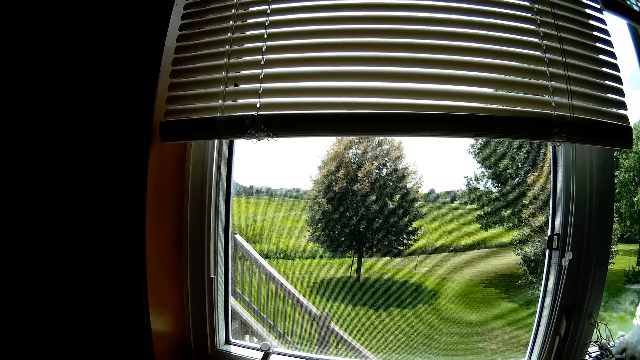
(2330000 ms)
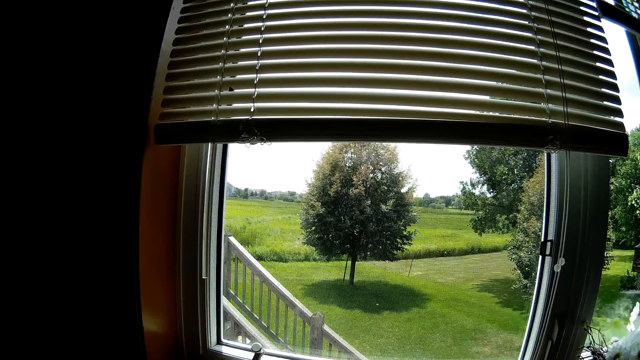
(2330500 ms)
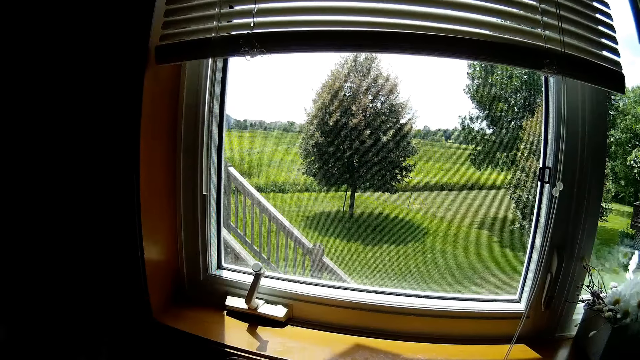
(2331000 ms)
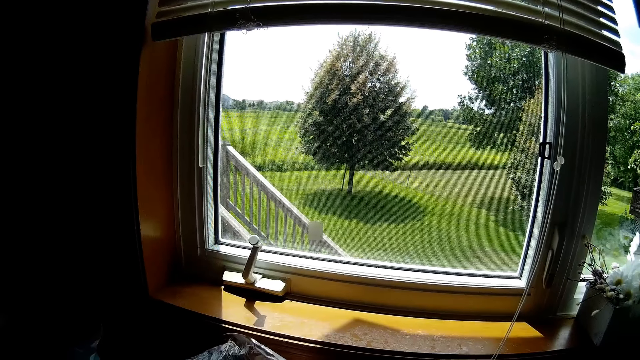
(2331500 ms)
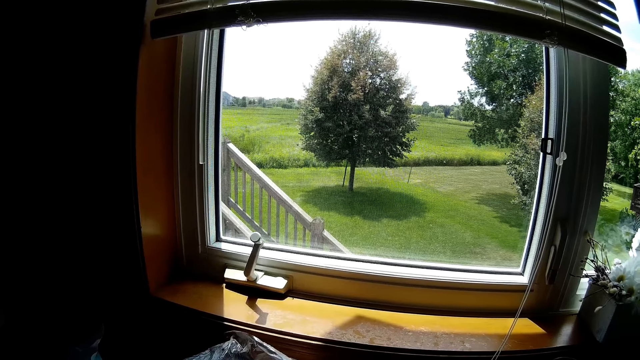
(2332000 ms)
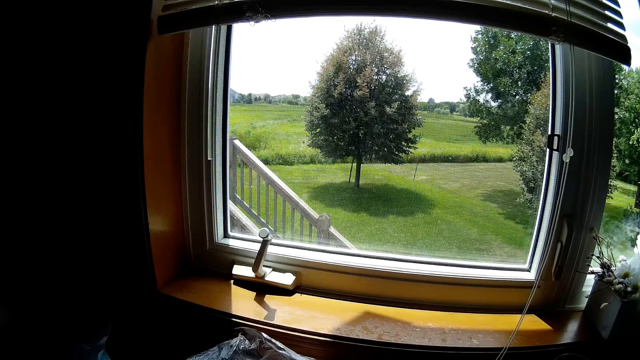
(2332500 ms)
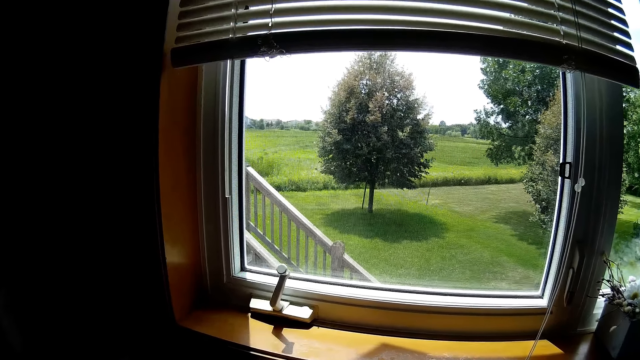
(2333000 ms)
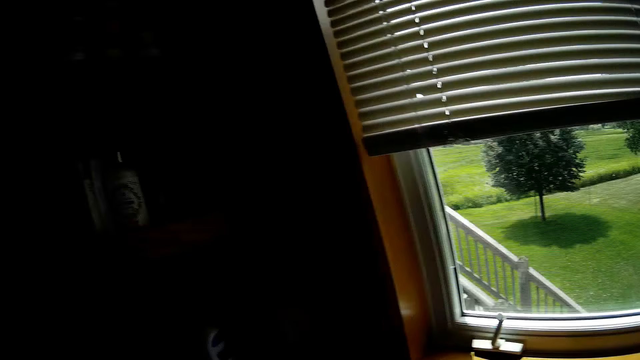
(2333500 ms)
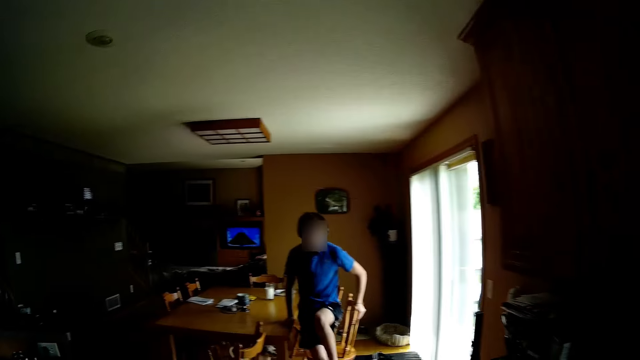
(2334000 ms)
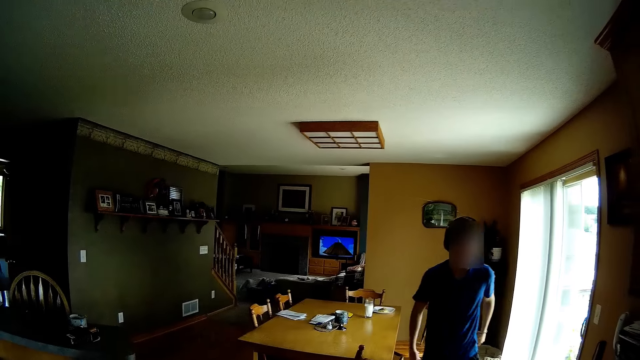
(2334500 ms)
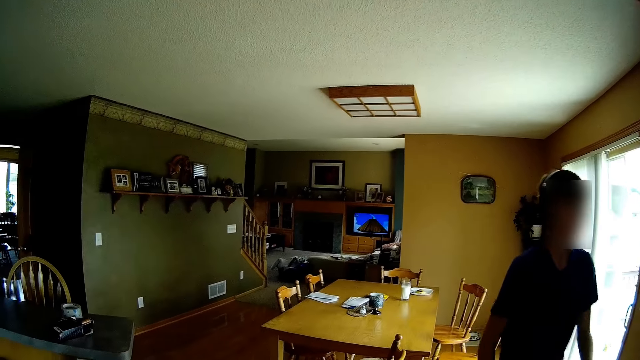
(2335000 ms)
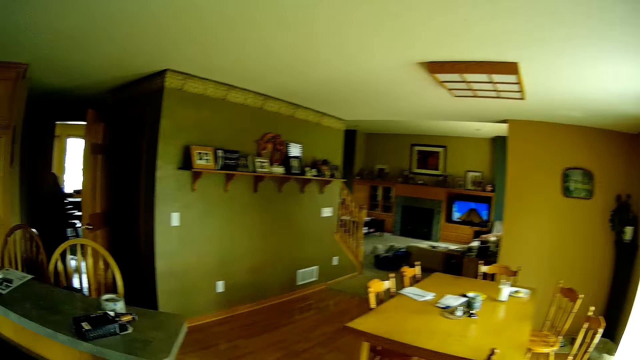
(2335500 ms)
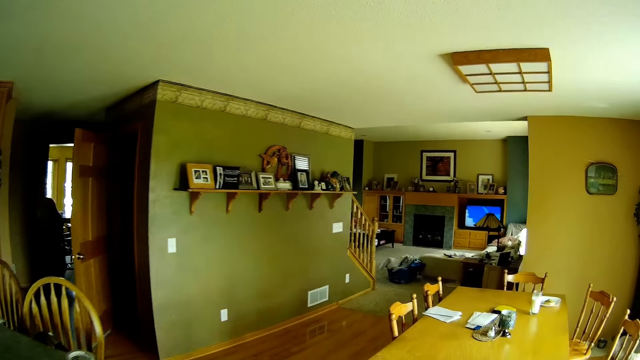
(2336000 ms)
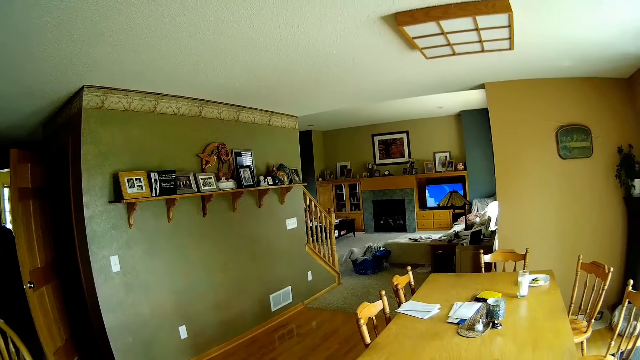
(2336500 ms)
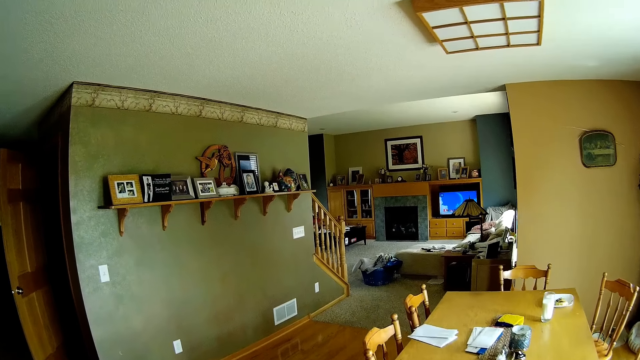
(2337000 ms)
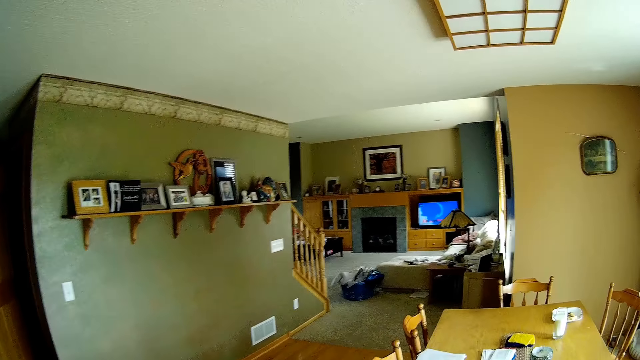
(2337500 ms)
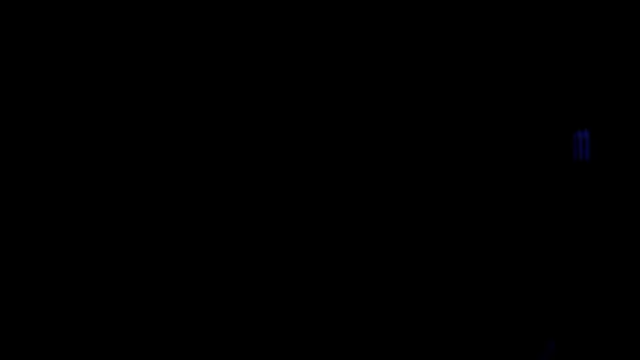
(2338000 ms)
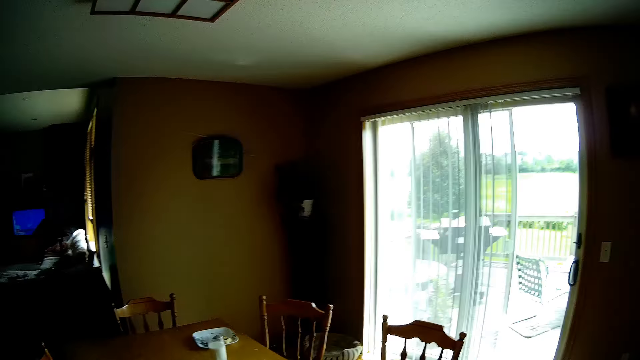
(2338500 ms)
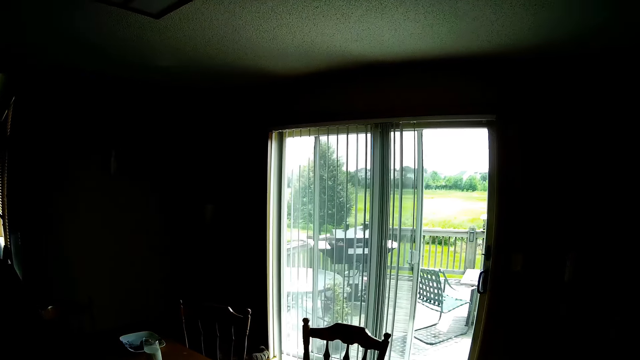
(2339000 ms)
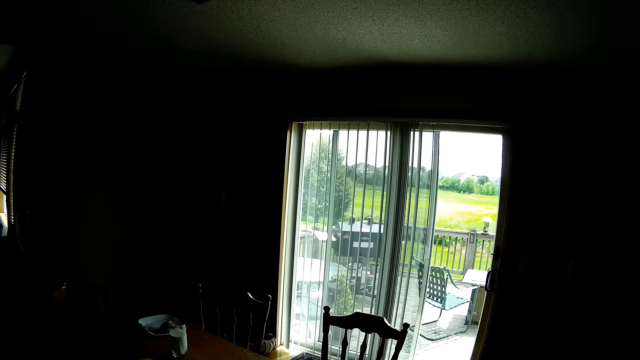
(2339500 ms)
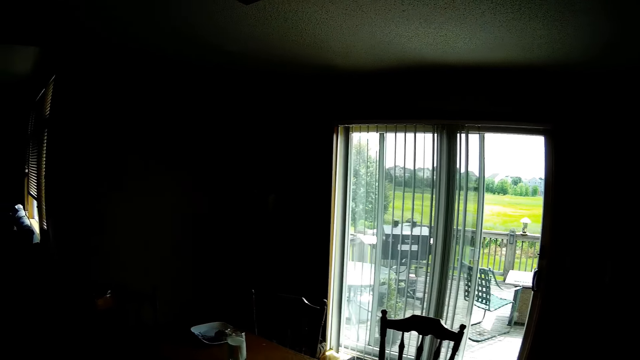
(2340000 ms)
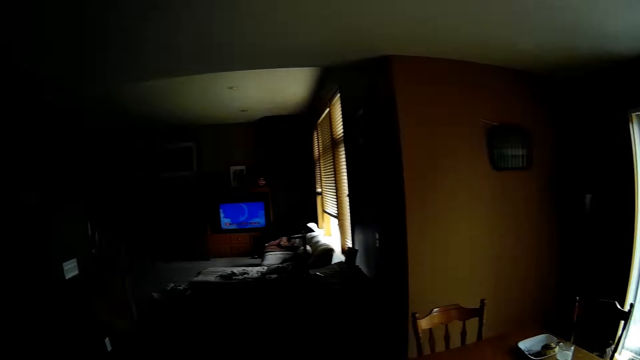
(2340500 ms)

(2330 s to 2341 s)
The camera wearer walks around the house. They dialogue with the person and the other person.

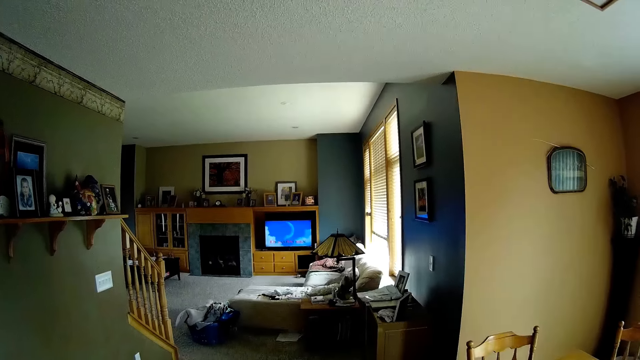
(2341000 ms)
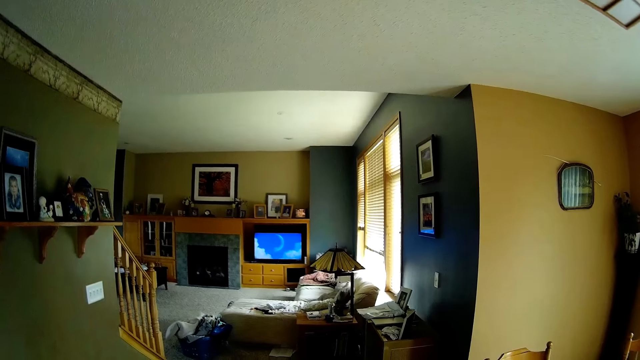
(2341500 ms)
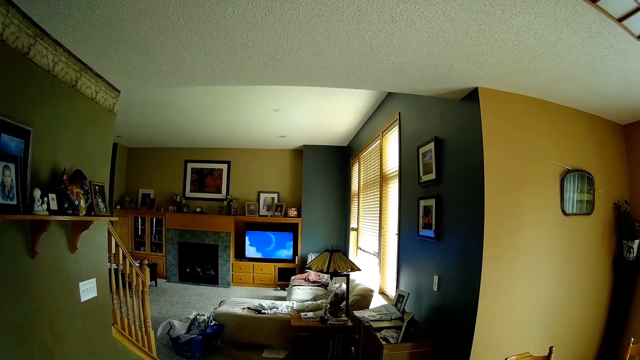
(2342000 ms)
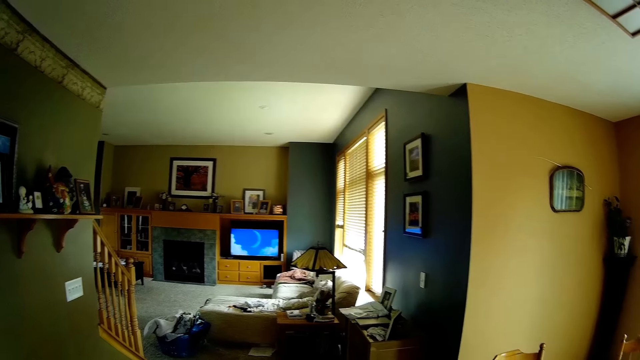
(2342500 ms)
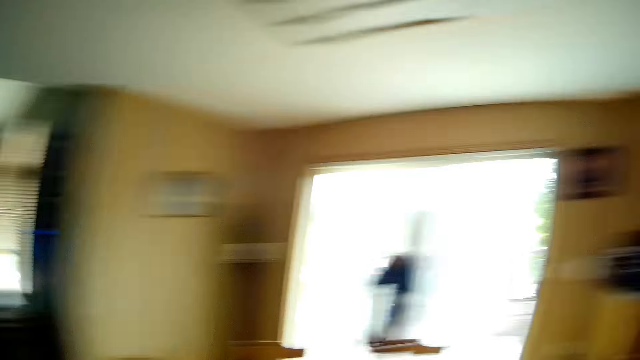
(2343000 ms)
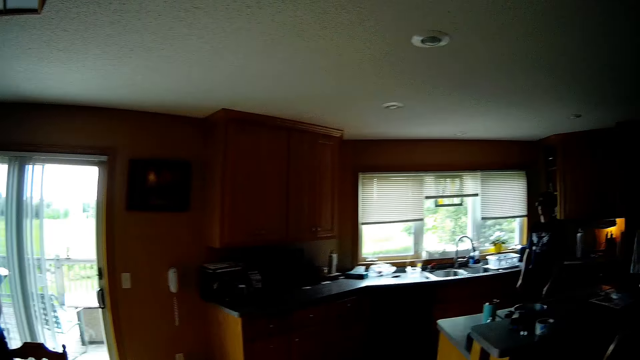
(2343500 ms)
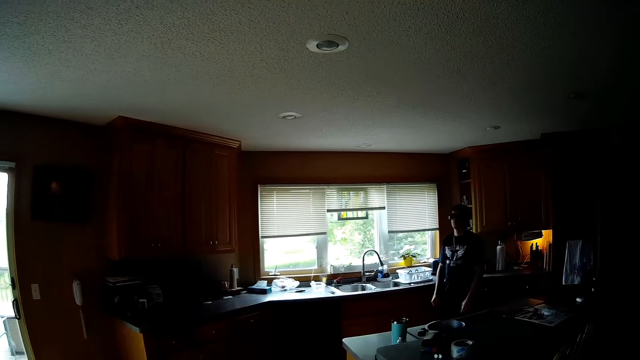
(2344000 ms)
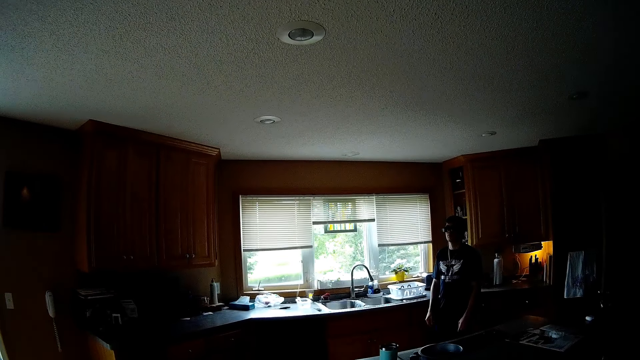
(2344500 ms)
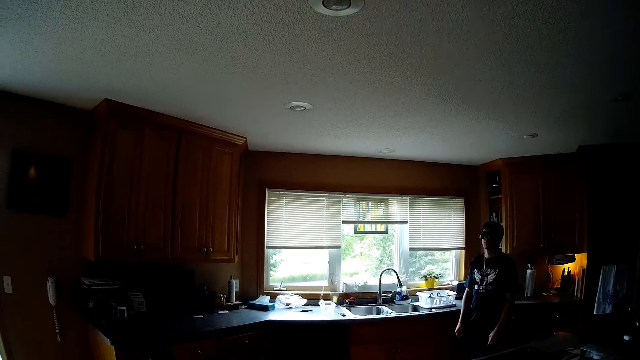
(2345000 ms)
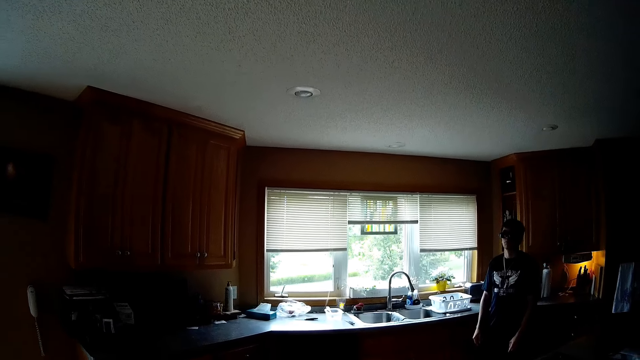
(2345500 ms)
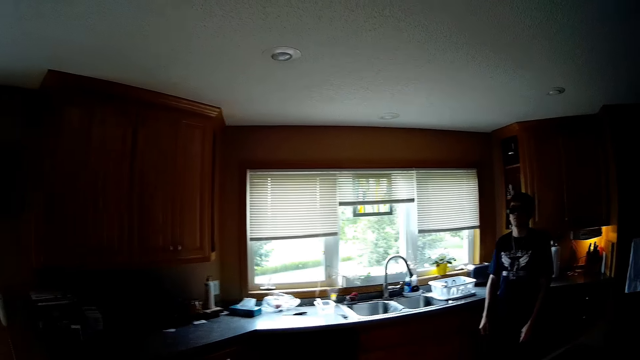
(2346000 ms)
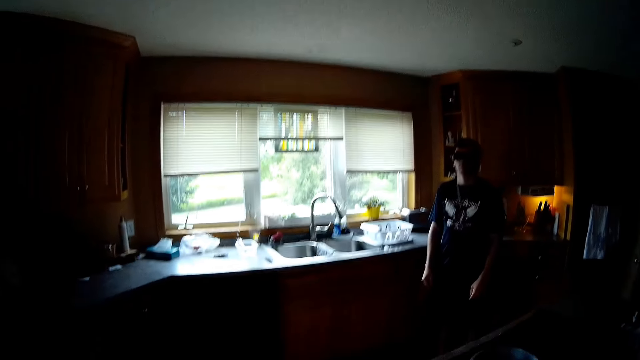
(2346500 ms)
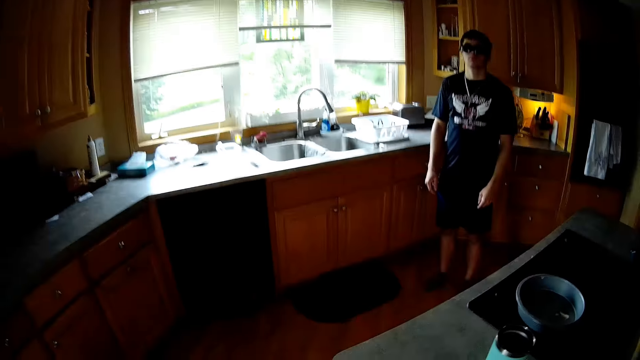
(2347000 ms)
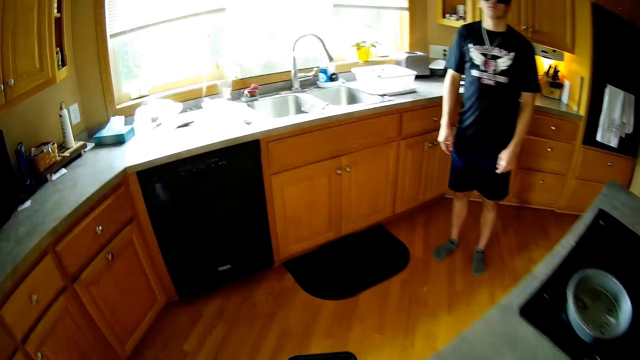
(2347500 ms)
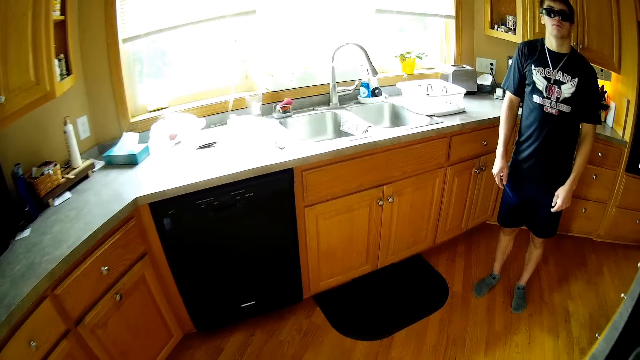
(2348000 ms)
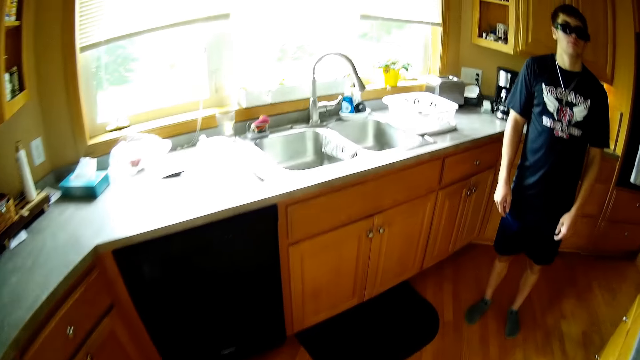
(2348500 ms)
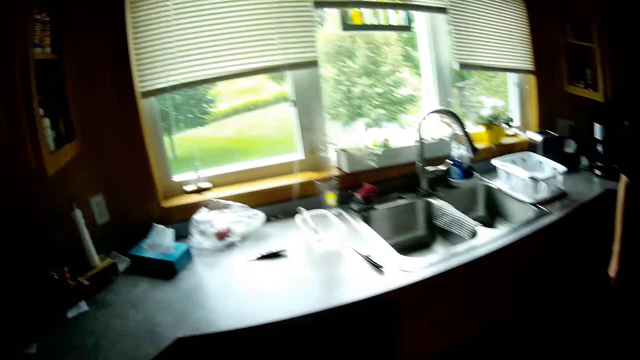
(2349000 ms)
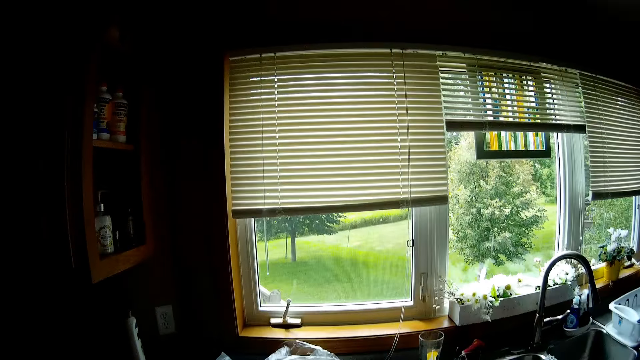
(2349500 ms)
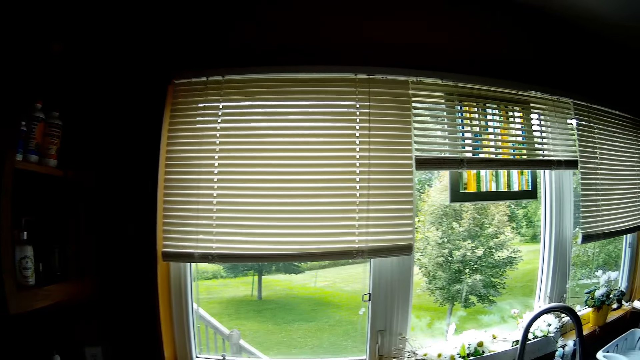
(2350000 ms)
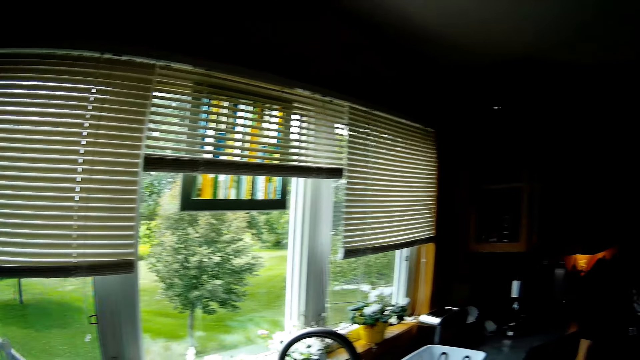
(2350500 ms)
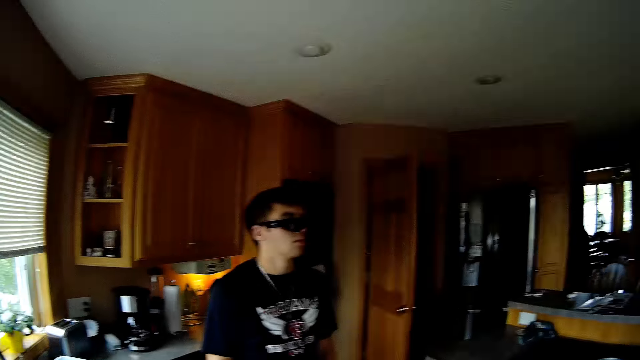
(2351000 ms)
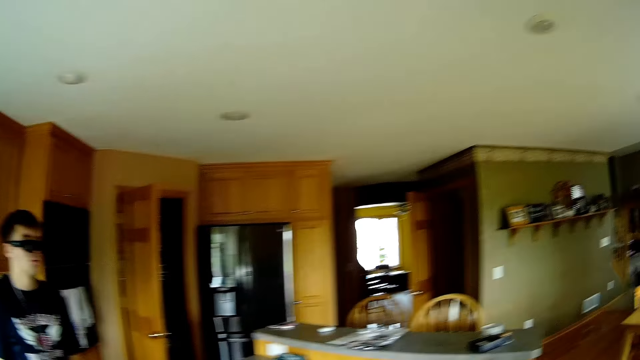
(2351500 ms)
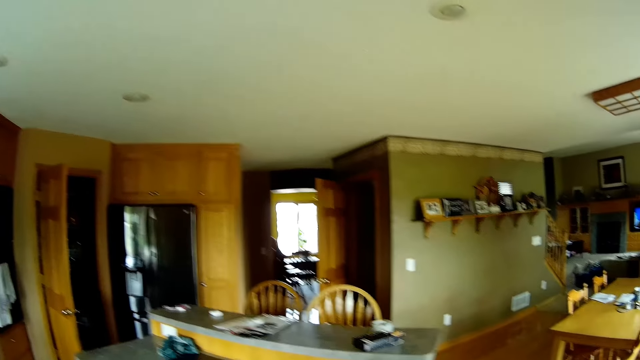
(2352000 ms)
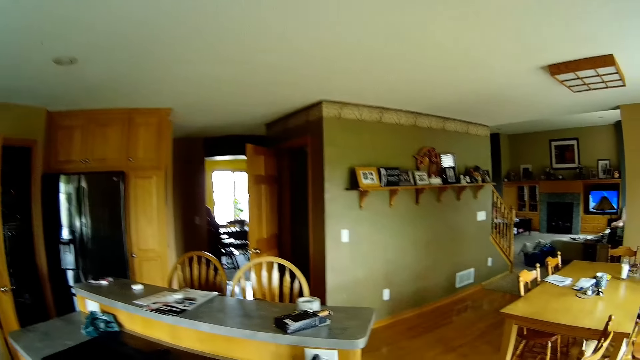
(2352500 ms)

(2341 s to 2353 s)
The camera wearer looks around the house. They dialogue with a person and another person. They look around the house.
